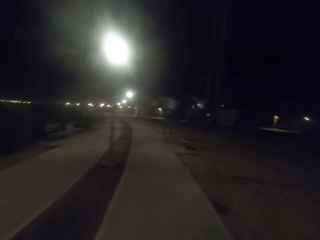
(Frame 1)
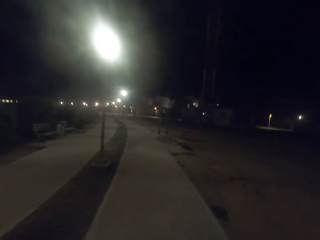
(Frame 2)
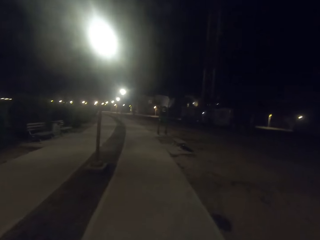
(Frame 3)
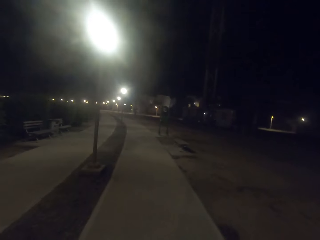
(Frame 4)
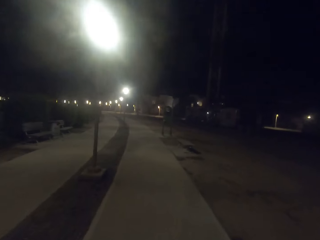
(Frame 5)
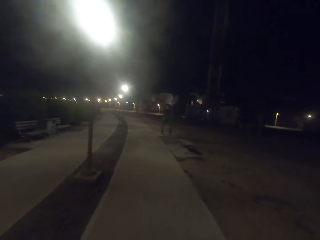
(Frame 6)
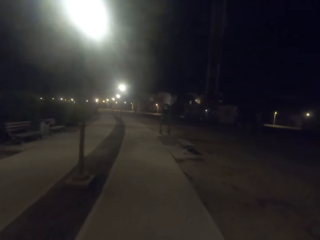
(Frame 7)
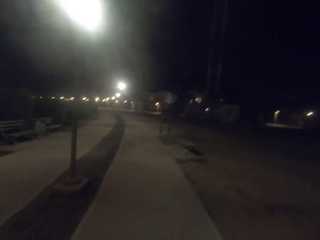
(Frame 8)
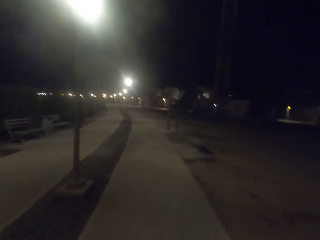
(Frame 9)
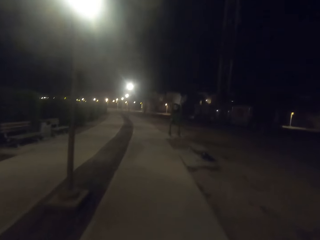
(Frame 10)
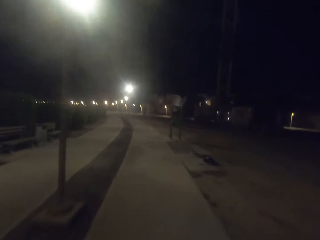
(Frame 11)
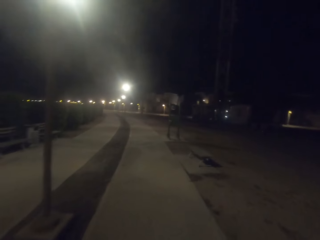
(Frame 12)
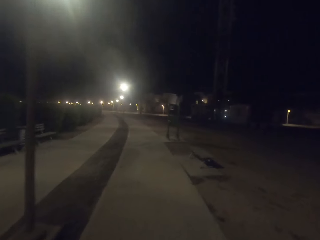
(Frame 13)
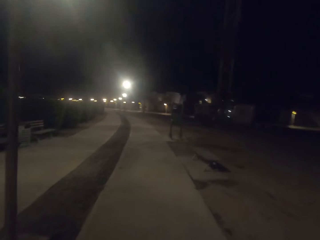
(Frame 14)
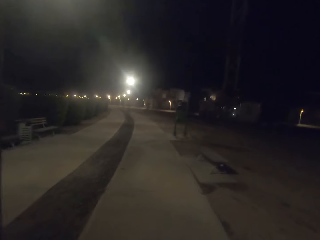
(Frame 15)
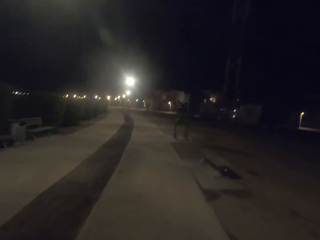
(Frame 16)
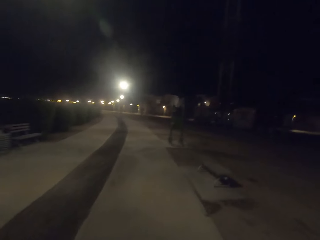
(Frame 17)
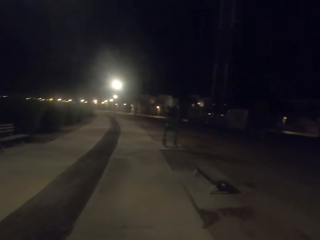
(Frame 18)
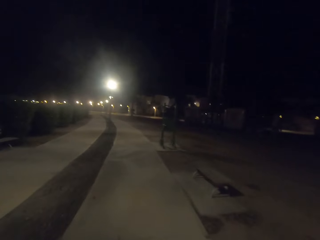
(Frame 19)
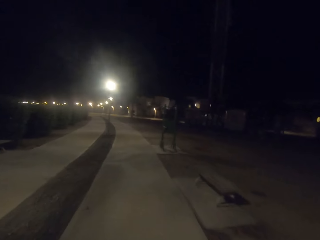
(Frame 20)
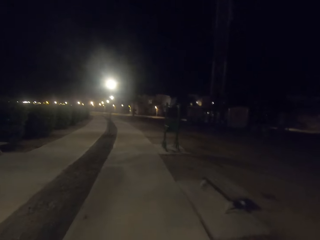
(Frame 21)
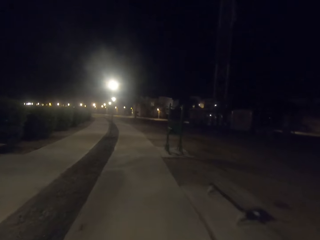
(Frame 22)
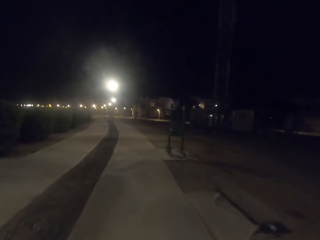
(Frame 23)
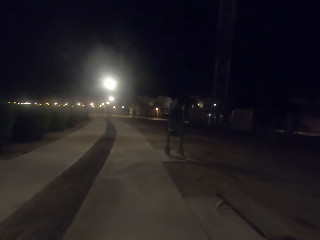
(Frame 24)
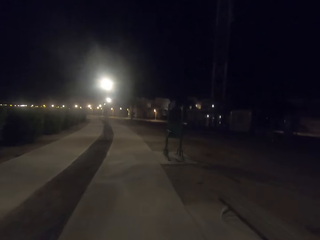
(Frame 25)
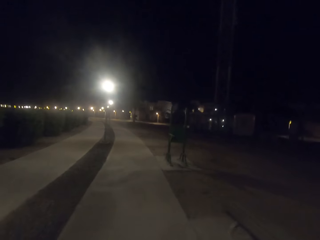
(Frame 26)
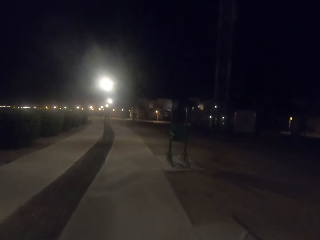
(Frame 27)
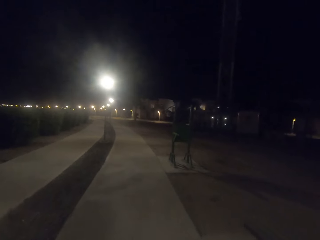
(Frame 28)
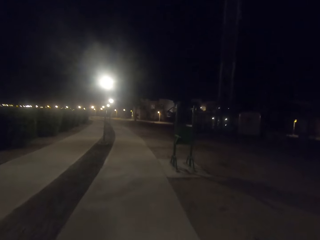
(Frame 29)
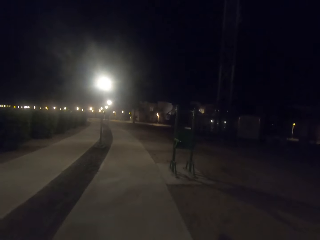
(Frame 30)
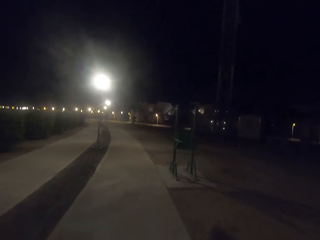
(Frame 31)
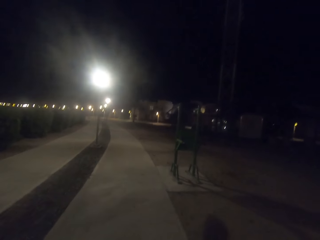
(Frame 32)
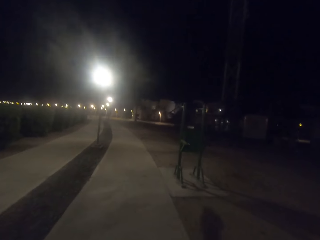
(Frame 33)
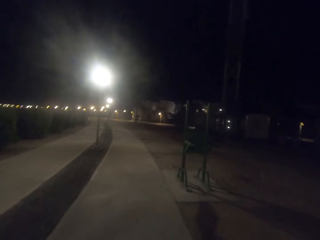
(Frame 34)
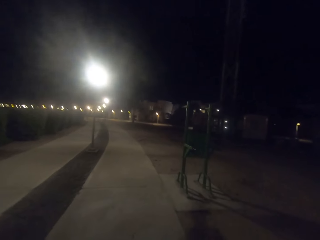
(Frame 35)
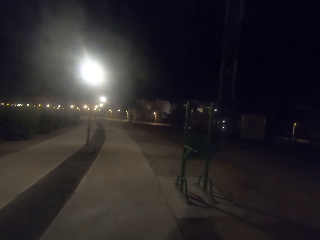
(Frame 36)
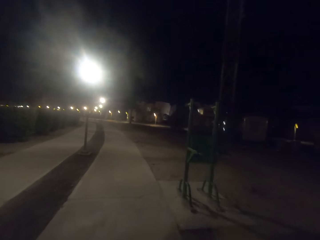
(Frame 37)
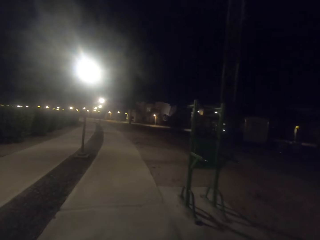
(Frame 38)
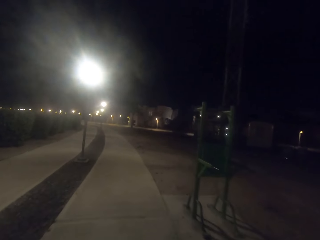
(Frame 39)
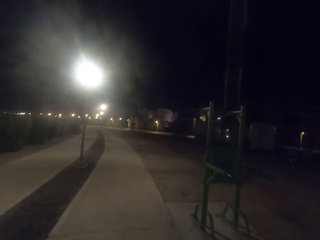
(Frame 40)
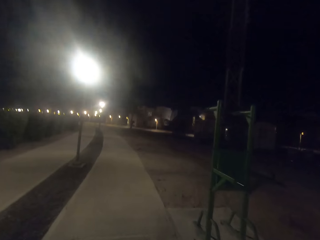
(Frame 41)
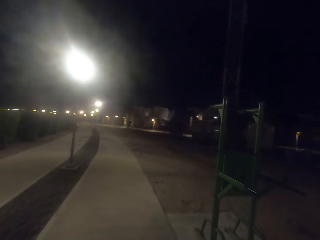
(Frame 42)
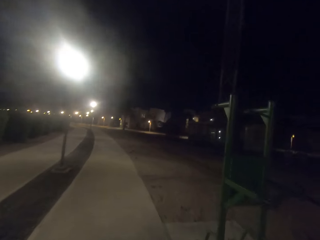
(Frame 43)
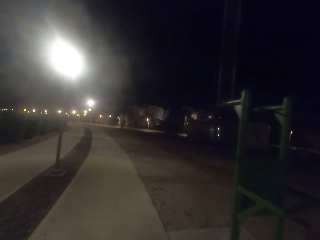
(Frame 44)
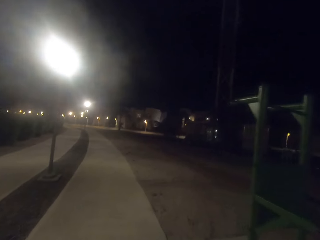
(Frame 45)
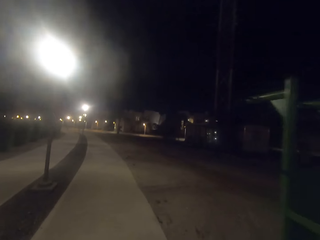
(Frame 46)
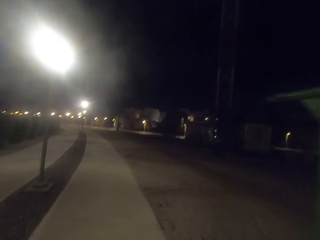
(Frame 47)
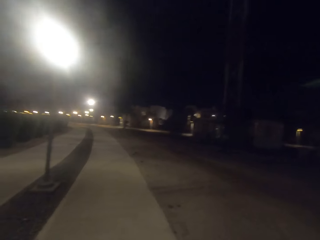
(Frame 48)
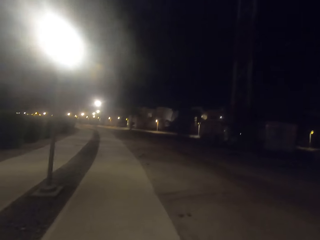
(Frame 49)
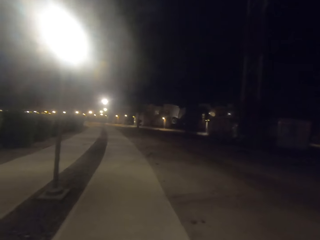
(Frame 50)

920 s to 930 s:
The camera wearer walks on the walkways.

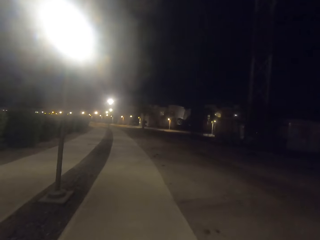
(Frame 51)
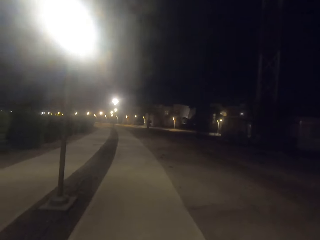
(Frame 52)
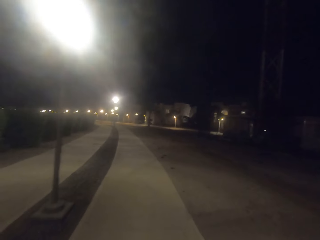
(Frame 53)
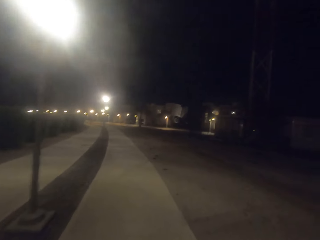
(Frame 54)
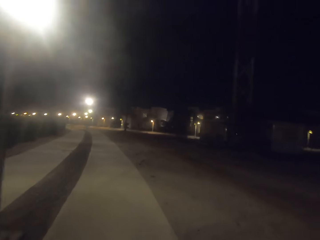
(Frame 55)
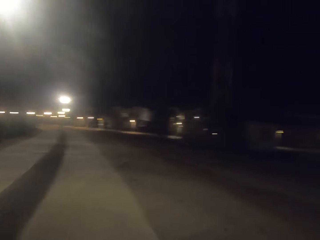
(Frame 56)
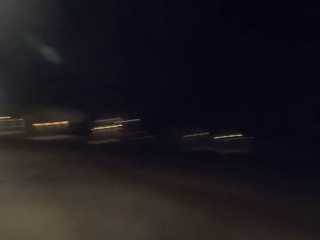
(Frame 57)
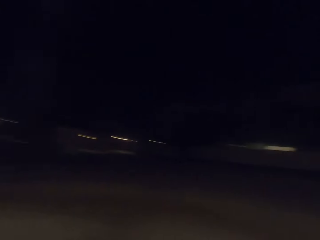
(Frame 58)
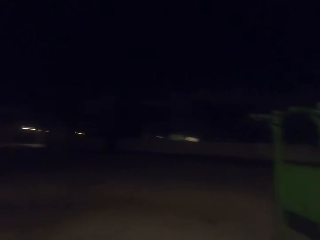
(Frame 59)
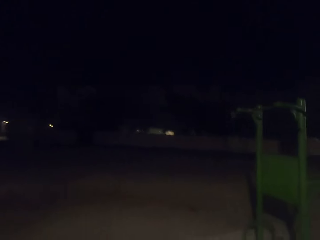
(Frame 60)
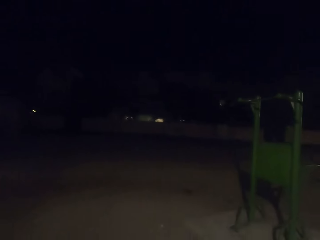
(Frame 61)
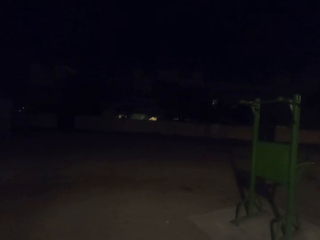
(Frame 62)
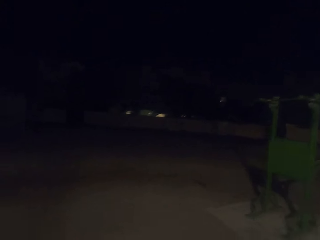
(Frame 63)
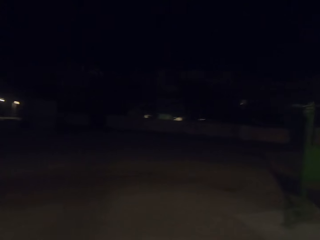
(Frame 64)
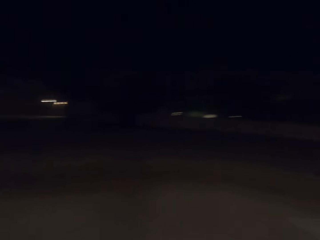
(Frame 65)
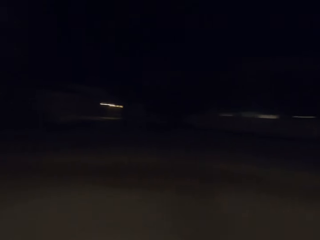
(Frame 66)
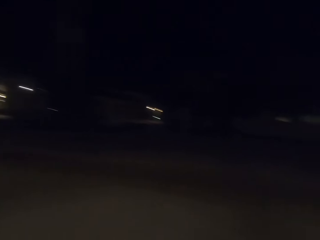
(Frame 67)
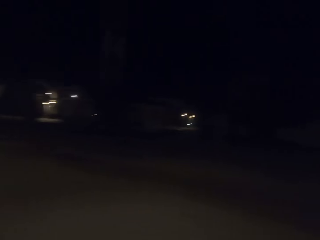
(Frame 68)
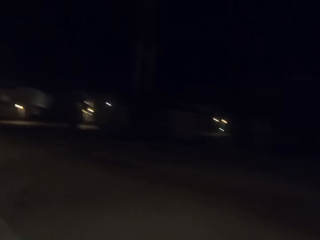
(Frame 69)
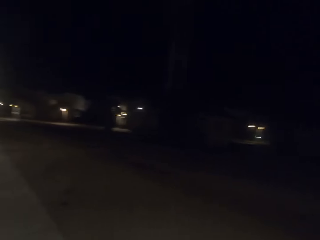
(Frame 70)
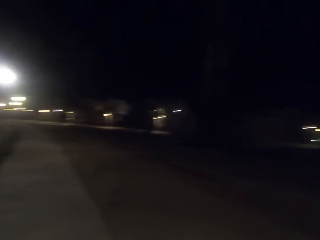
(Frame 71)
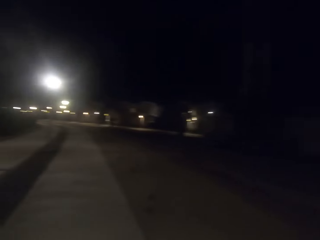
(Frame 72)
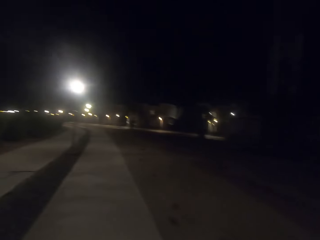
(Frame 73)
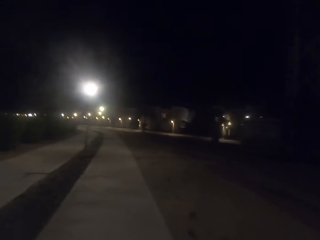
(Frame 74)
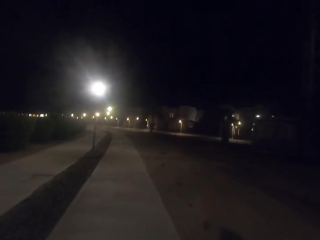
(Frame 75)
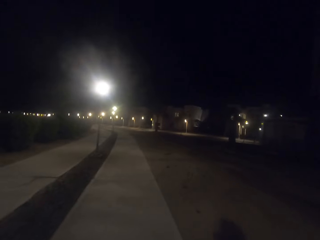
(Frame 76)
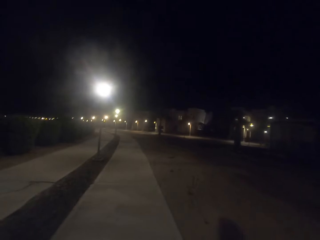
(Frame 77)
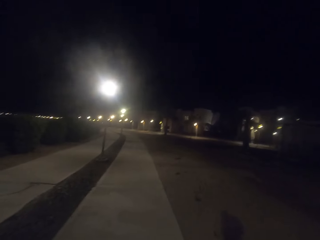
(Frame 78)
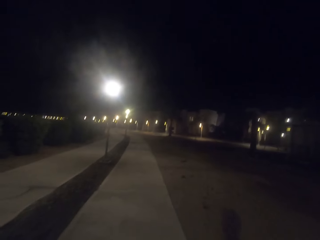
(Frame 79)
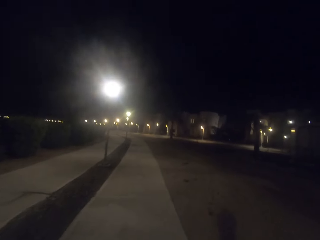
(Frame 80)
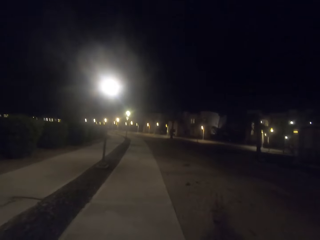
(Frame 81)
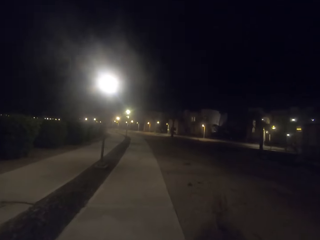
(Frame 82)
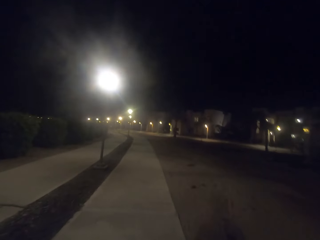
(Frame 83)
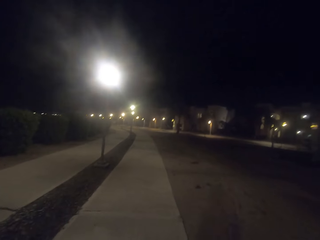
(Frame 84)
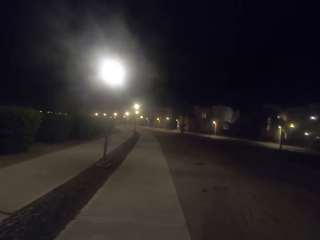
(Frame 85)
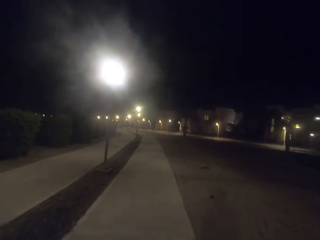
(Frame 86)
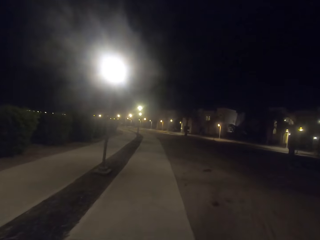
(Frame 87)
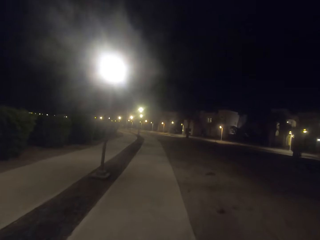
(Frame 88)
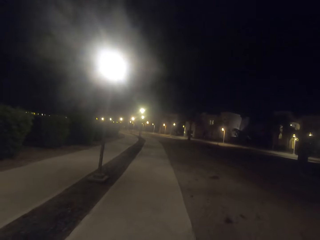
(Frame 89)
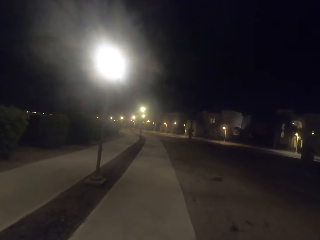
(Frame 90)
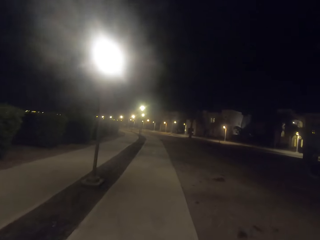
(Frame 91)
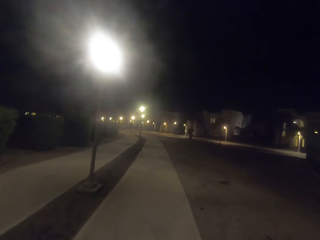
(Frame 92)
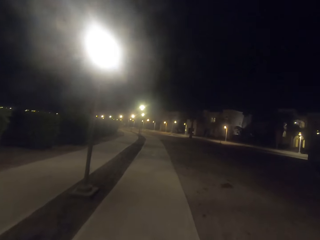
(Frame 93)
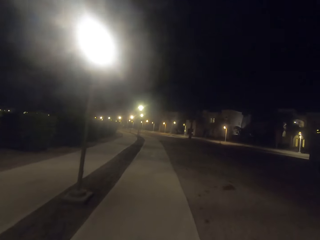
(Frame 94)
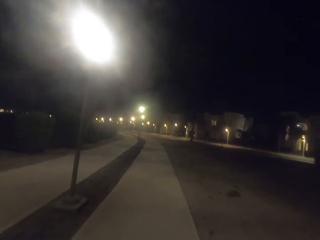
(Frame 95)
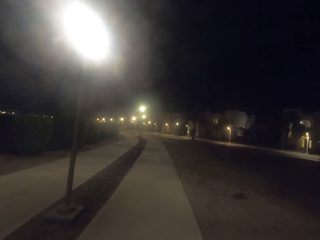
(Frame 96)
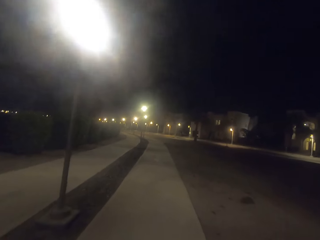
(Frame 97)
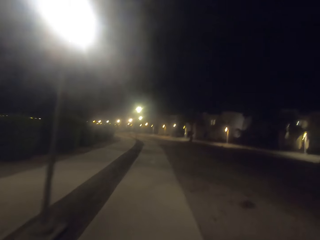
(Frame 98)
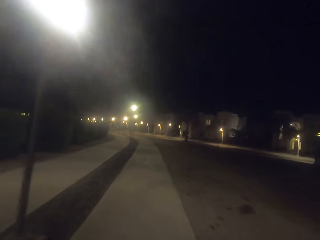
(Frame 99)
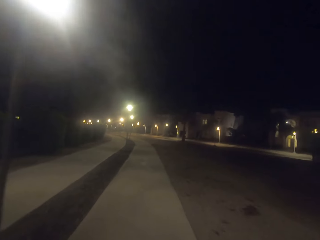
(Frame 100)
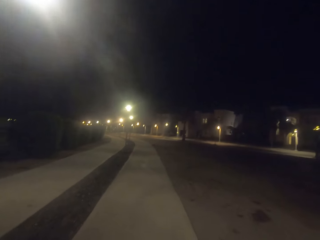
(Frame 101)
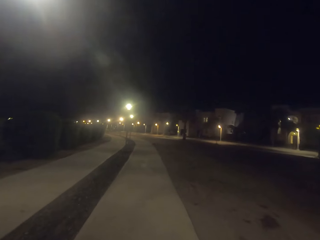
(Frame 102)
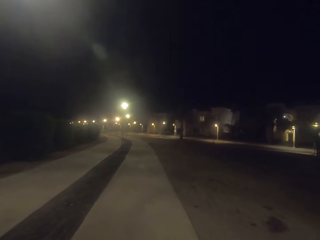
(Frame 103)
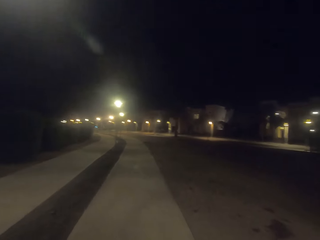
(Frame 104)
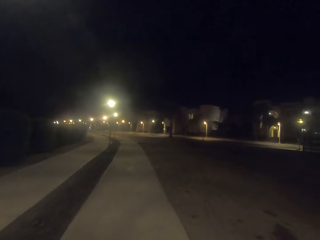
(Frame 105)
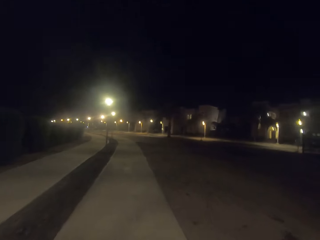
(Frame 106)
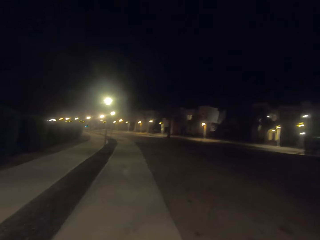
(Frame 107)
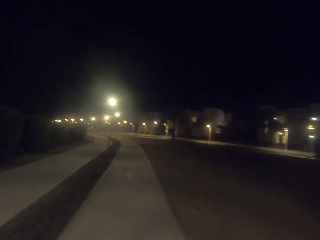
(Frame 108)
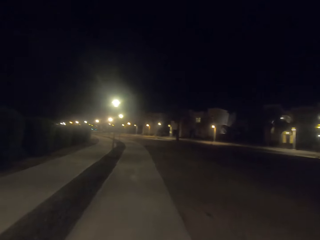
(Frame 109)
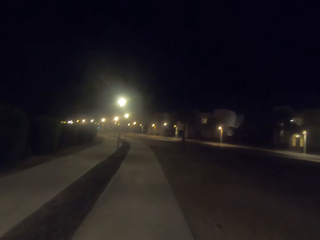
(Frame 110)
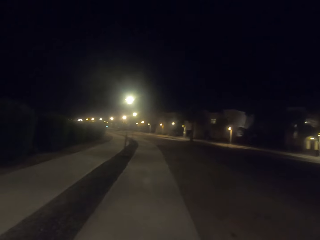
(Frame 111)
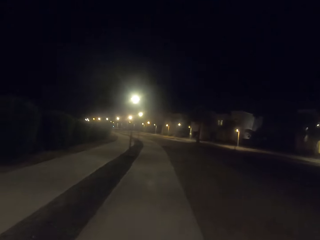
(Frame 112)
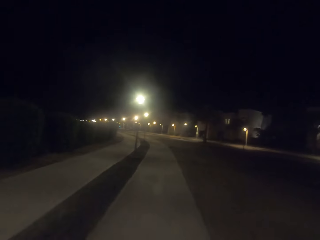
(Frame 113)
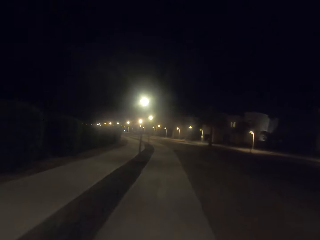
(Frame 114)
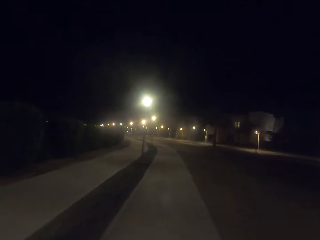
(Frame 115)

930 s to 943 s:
The camera wearer looks around the compound. They walk along the road. They look at the street lights.
